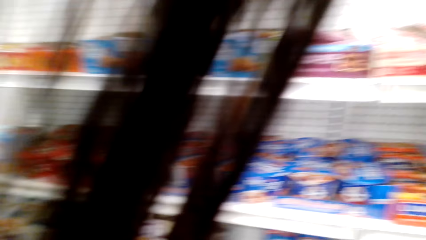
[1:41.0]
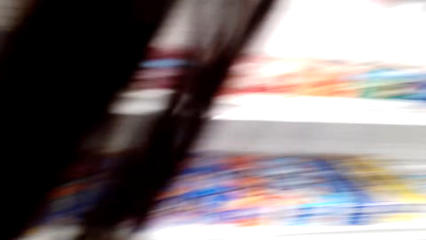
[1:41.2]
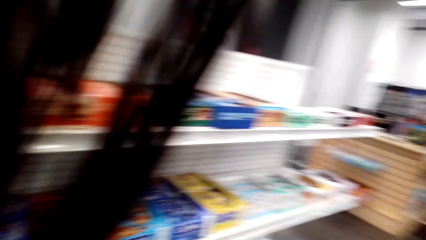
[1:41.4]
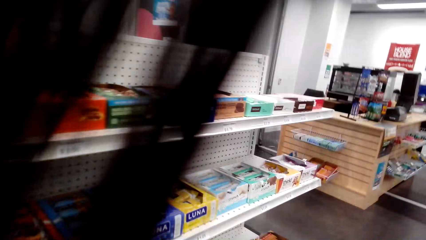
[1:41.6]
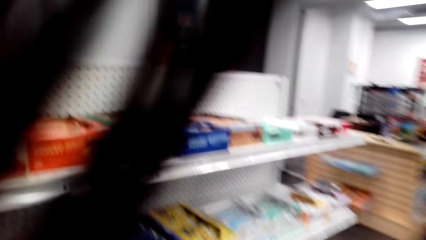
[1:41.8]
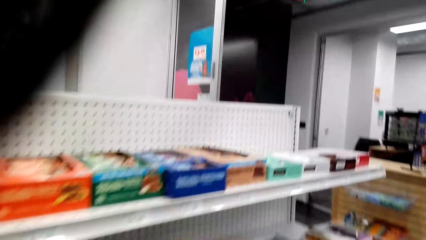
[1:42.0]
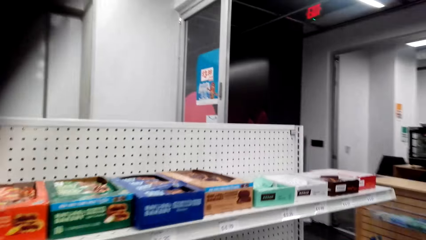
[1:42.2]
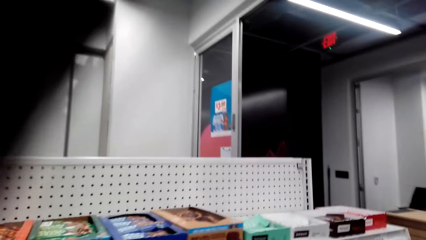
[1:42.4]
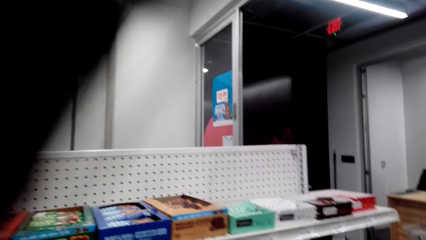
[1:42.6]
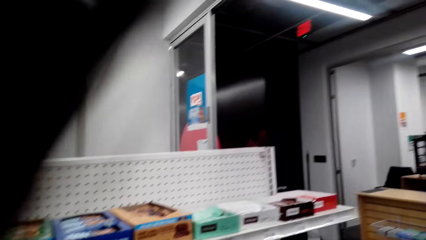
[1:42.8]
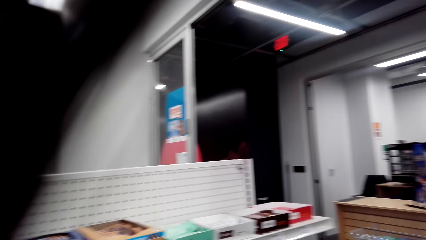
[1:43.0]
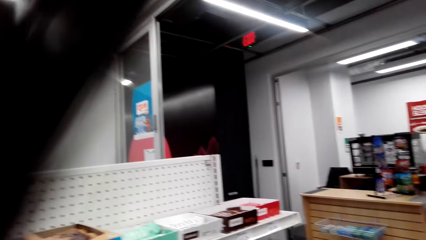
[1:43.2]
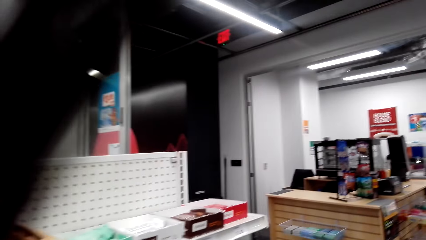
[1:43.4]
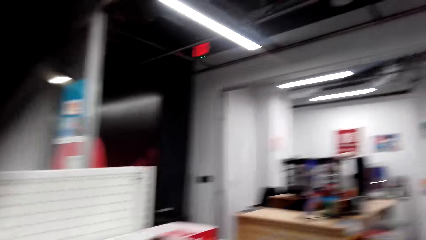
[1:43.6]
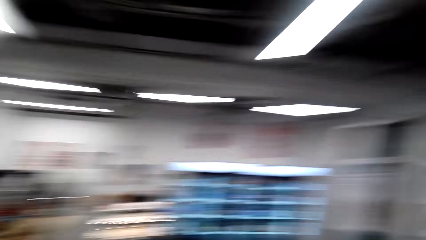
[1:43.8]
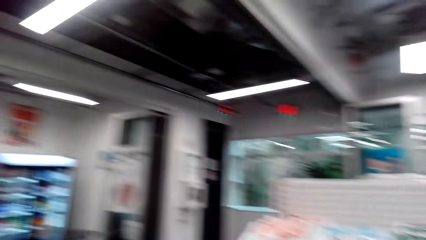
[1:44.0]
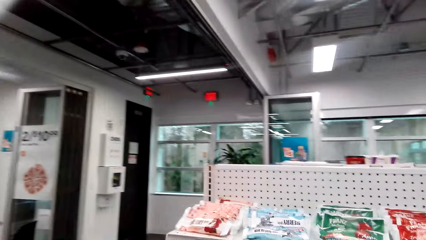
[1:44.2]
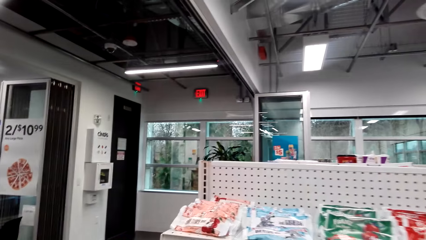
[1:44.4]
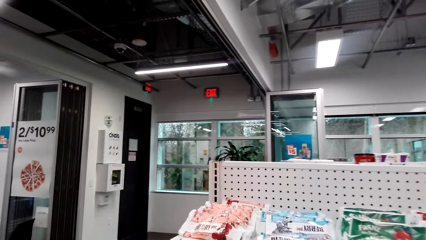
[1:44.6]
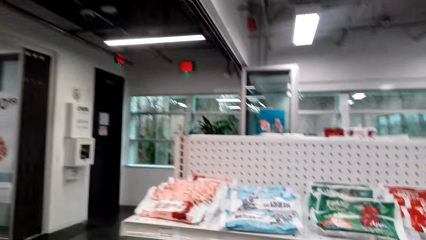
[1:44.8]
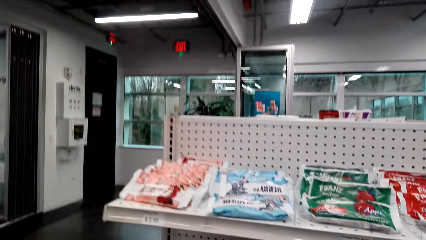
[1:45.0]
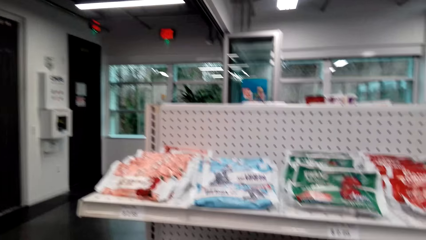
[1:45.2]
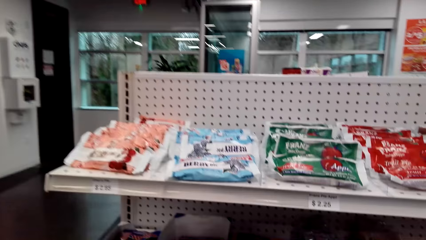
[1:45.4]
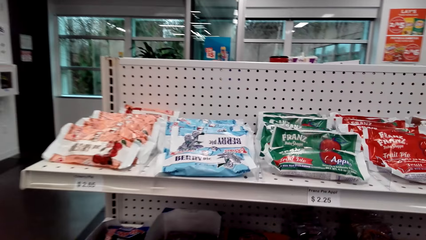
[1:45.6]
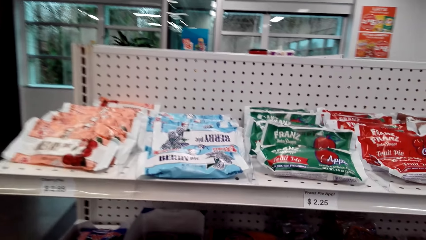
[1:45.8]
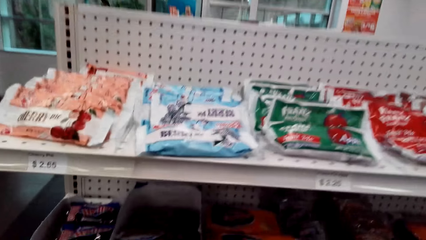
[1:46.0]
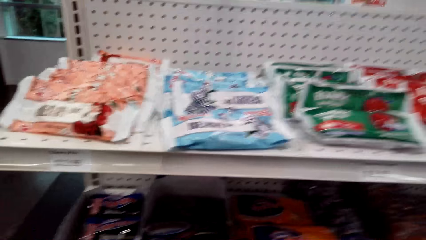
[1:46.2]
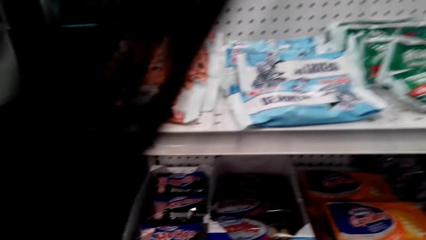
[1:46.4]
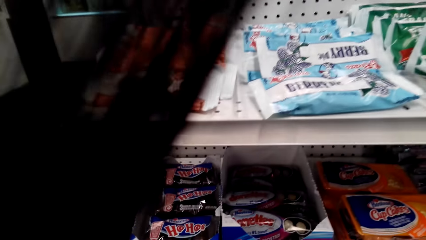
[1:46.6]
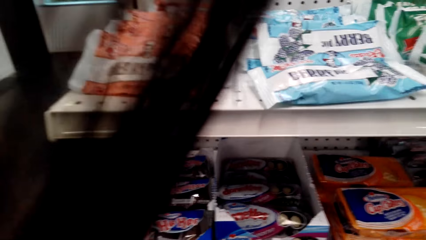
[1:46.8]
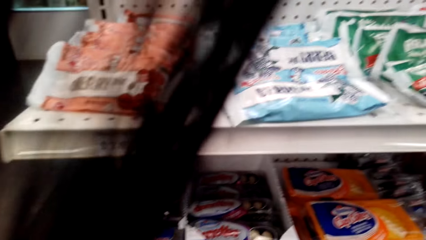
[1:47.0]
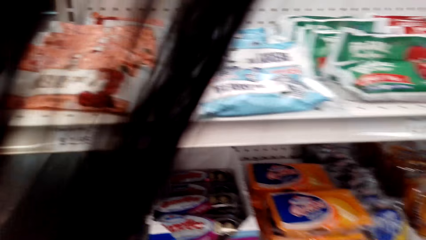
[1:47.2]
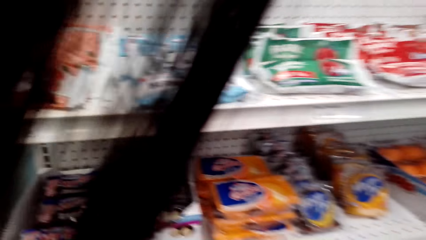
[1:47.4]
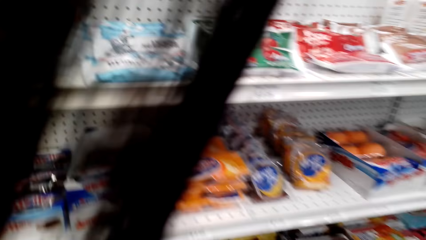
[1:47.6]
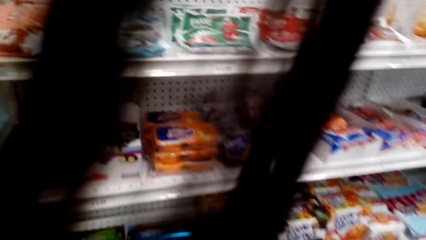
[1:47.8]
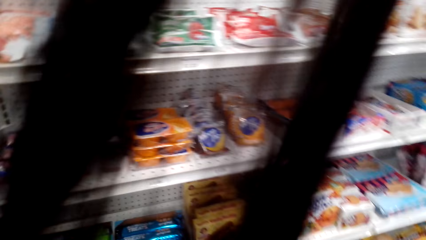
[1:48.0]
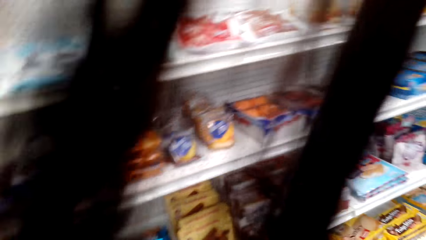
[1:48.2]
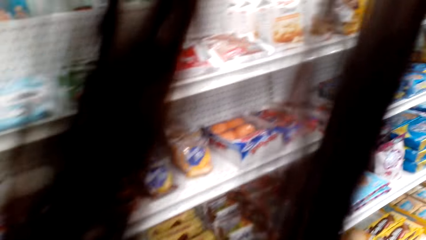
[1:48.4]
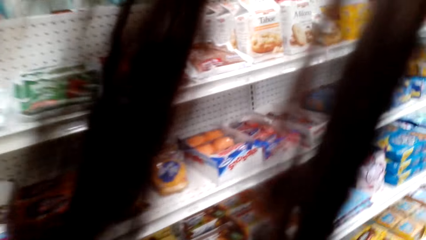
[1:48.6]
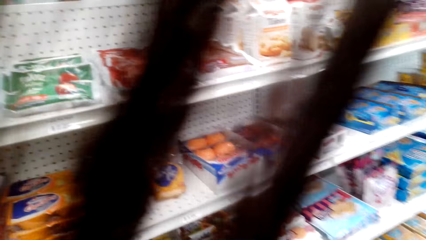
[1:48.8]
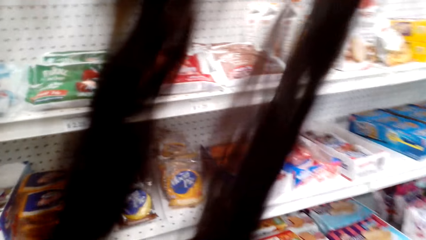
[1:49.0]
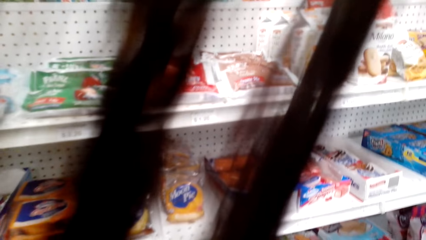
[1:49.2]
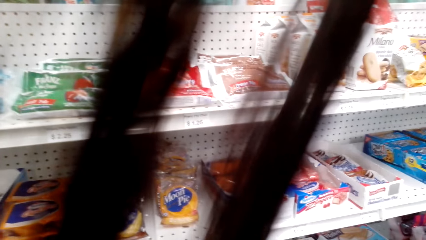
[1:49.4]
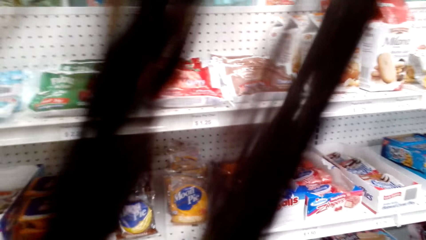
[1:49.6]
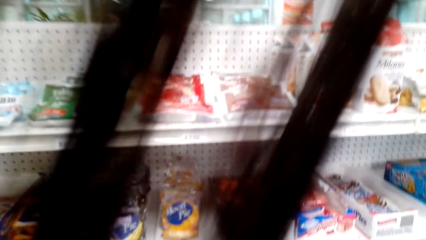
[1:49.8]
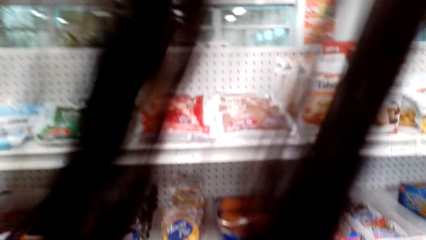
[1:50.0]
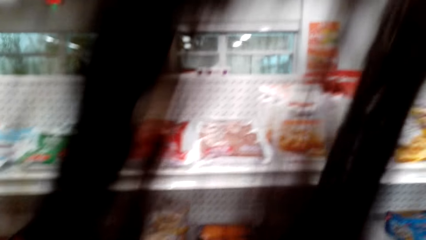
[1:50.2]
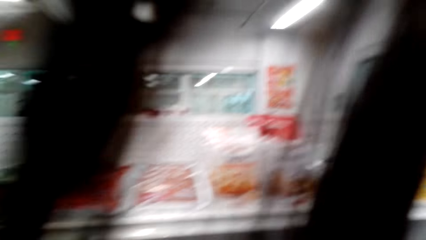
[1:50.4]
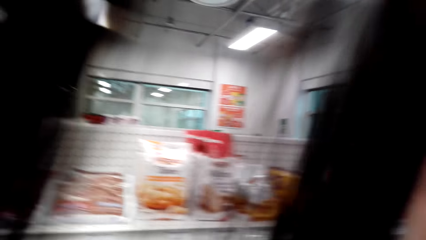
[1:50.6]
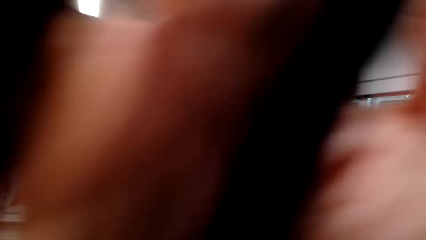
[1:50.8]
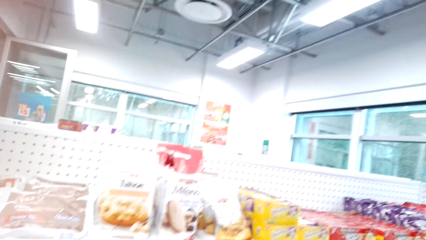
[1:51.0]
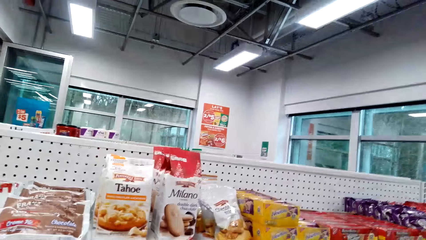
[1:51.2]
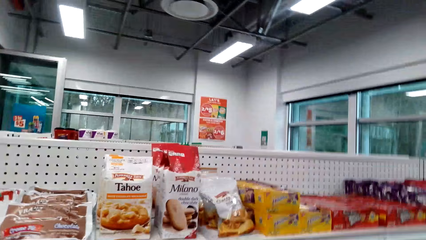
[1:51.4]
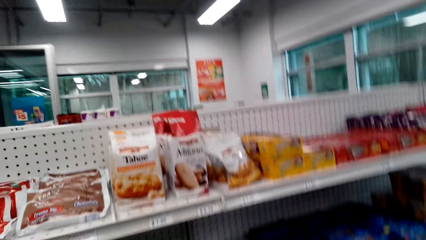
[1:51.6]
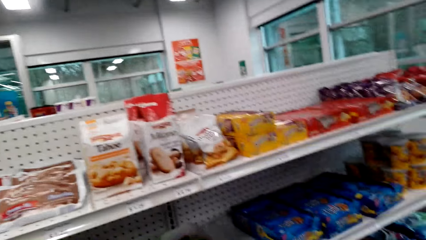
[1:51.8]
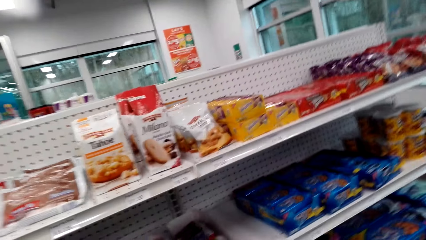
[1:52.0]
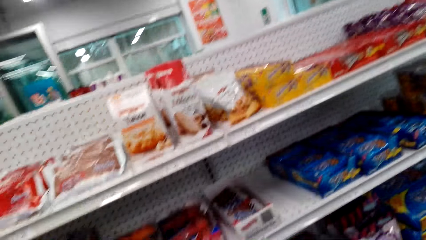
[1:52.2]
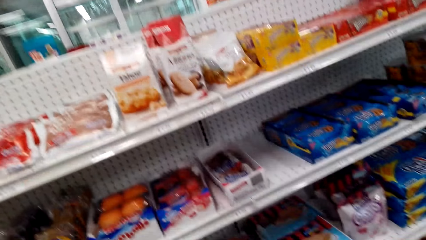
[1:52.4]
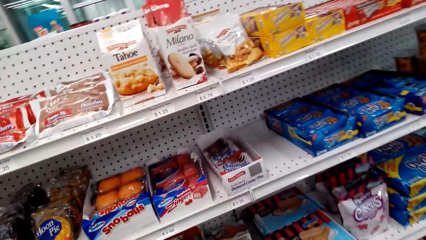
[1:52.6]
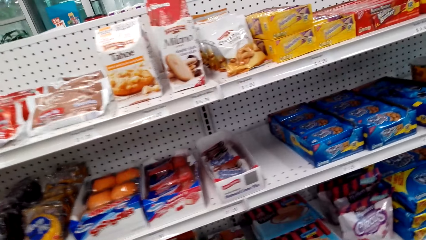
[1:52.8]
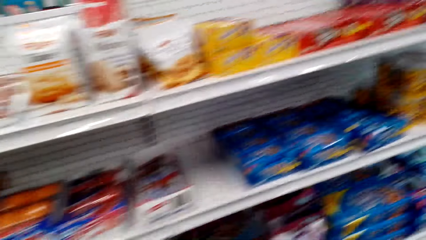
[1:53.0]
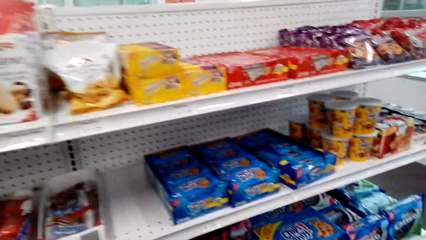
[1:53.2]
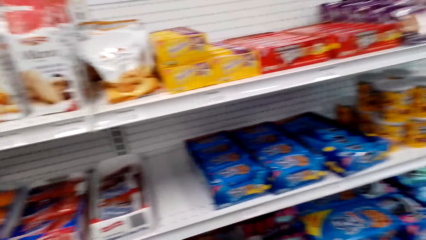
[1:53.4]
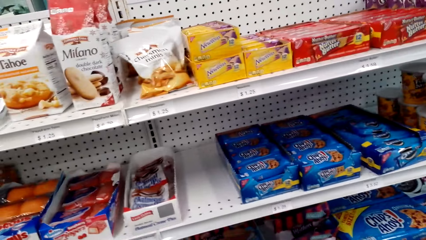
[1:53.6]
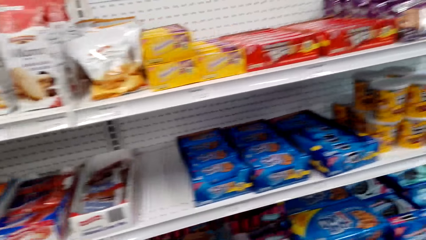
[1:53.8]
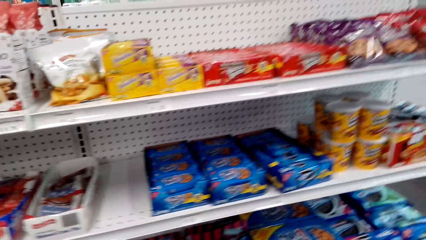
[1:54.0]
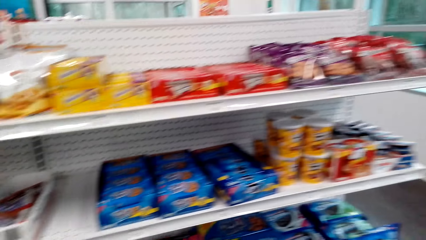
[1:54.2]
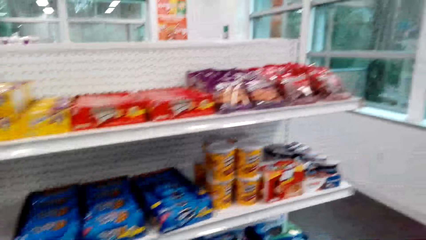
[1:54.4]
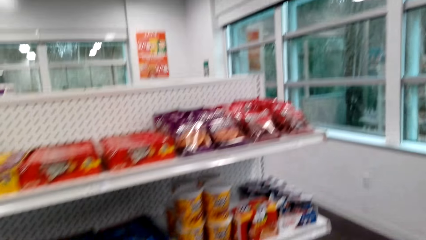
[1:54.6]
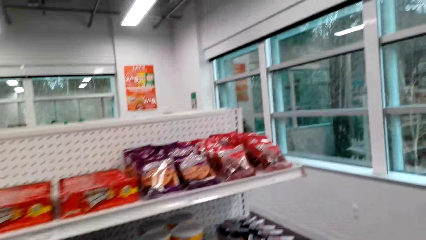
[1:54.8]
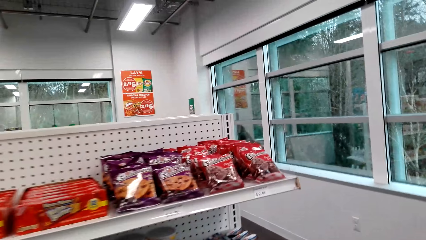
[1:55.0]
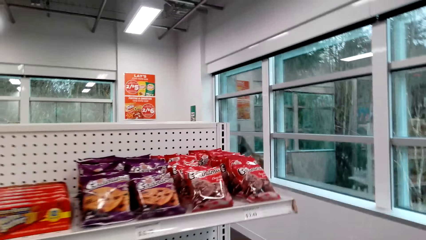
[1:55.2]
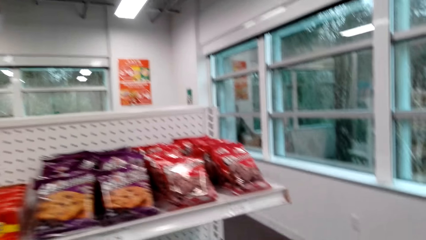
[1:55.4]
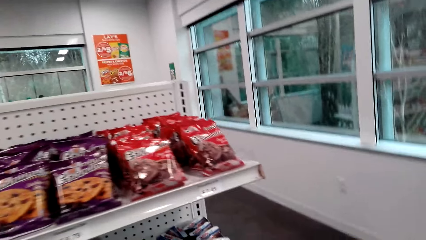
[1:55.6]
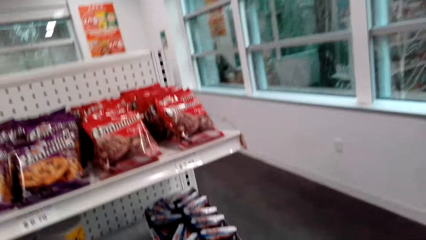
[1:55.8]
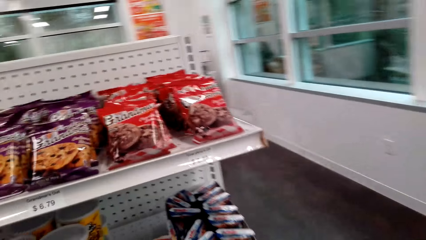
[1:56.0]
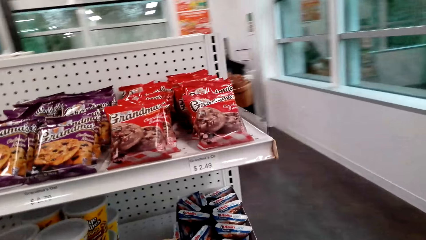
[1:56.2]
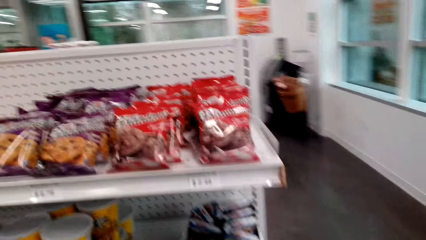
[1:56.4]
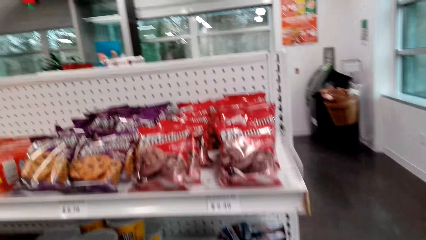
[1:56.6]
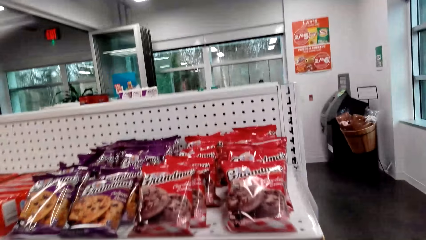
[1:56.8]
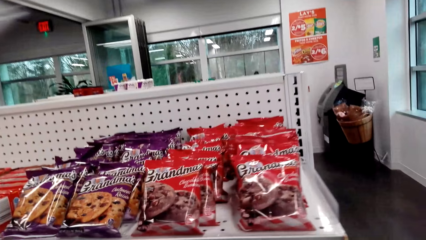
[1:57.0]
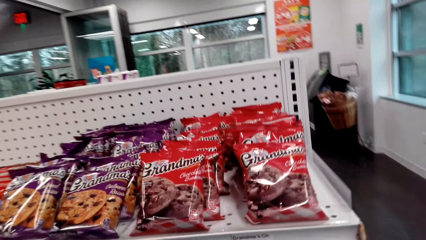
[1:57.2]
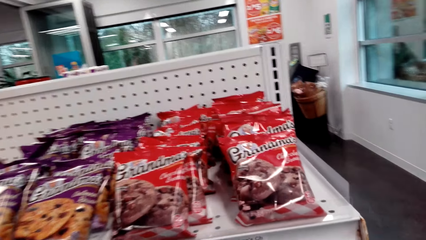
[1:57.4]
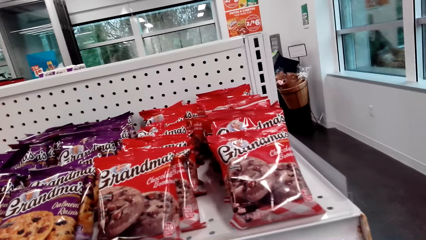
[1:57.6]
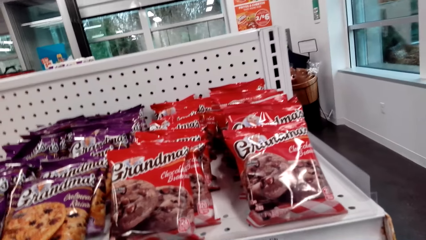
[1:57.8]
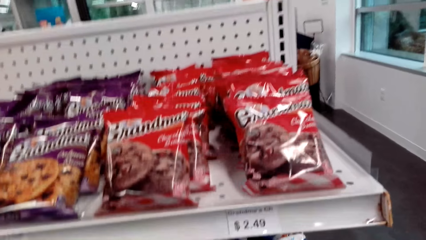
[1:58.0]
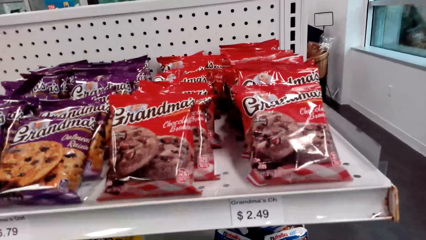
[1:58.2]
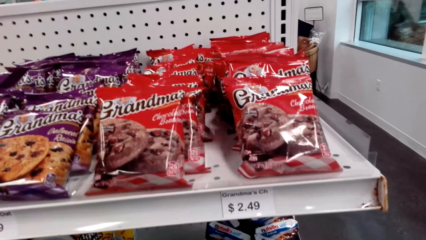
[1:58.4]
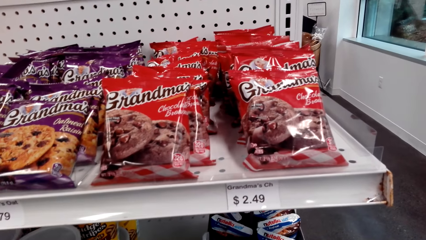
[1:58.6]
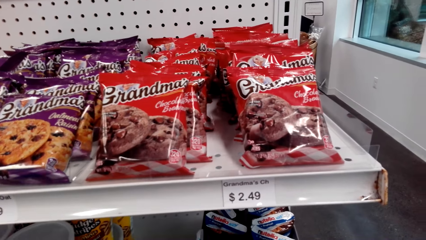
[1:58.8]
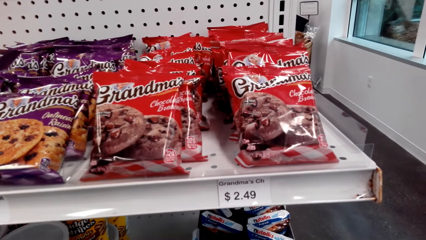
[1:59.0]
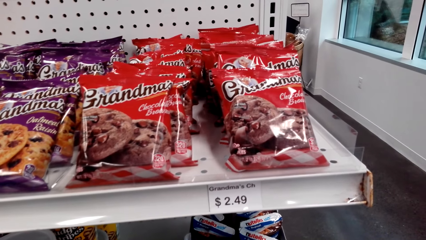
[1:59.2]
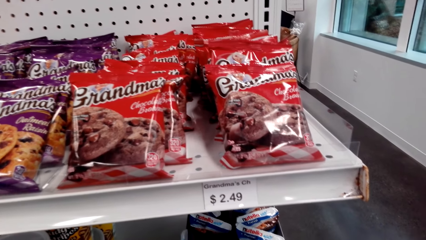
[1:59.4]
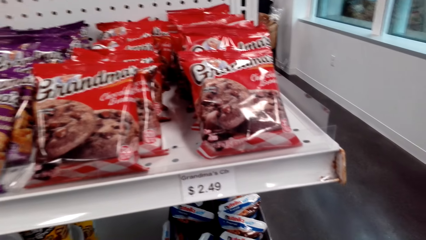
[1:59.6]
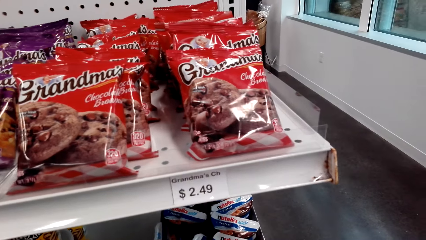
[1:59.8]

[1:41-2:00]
The camera wearer looks around. They look at the chocolate bread.
